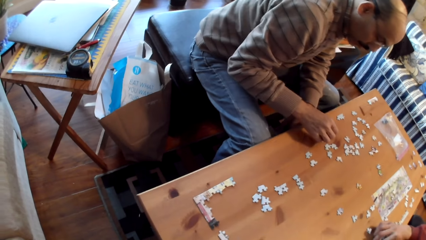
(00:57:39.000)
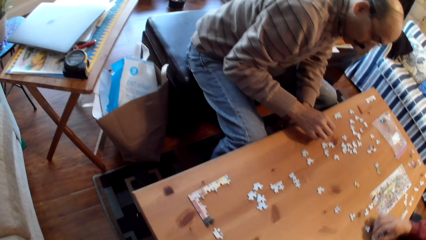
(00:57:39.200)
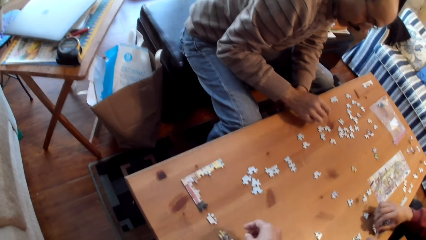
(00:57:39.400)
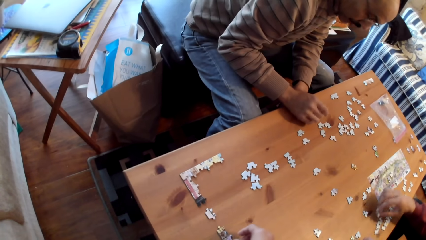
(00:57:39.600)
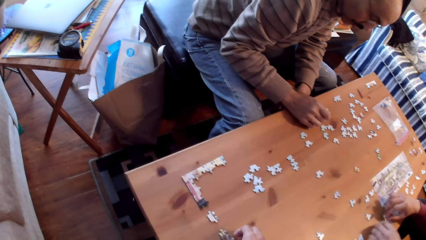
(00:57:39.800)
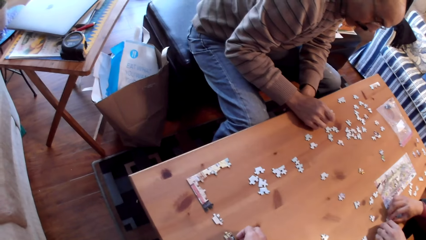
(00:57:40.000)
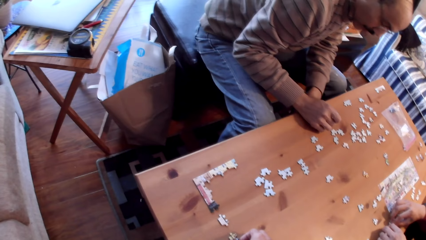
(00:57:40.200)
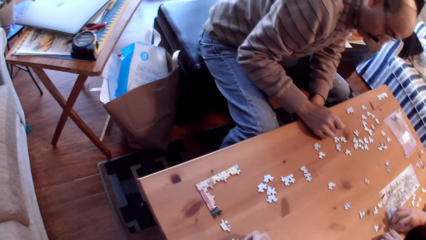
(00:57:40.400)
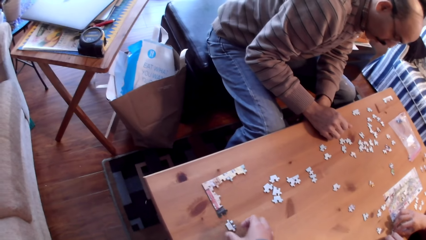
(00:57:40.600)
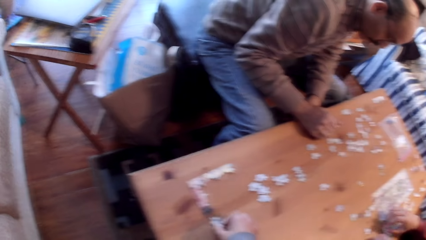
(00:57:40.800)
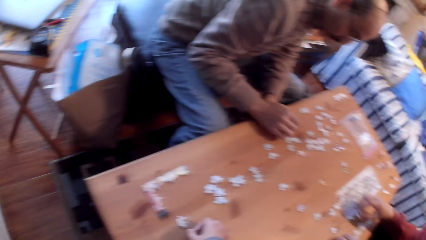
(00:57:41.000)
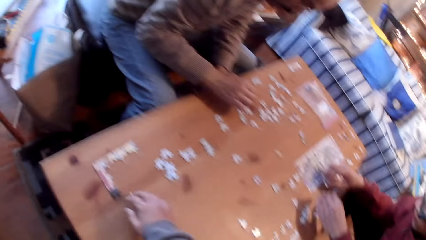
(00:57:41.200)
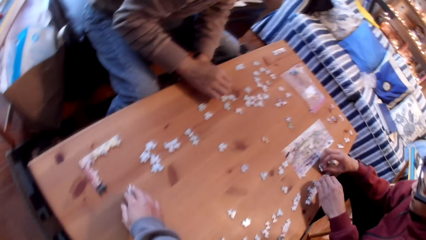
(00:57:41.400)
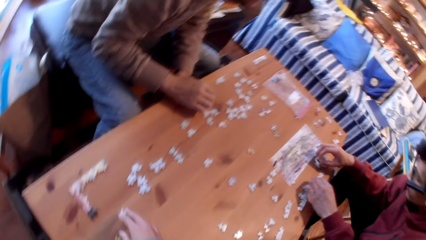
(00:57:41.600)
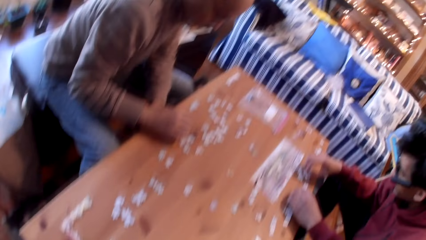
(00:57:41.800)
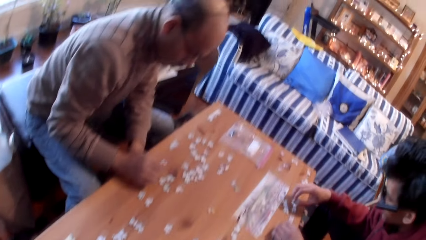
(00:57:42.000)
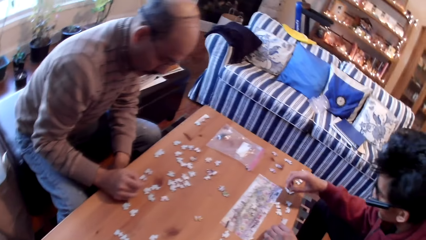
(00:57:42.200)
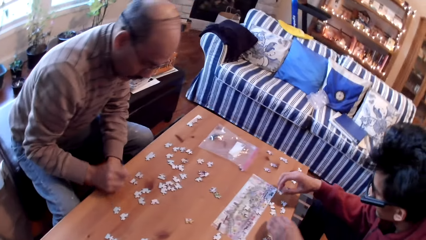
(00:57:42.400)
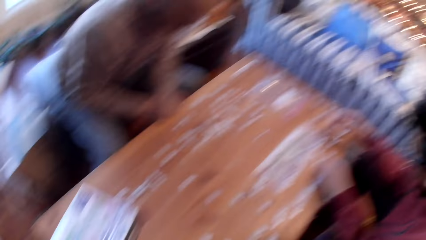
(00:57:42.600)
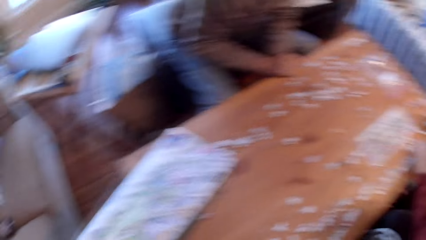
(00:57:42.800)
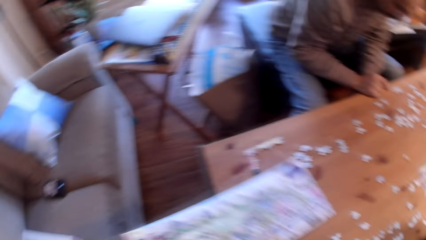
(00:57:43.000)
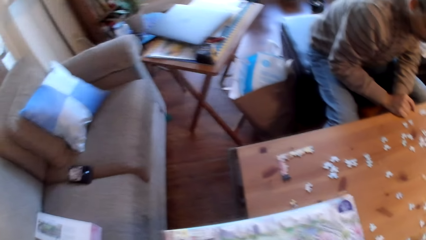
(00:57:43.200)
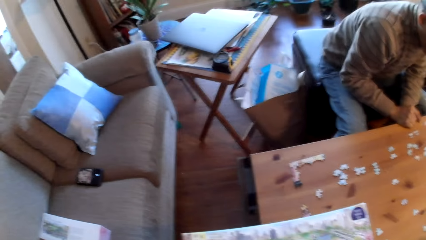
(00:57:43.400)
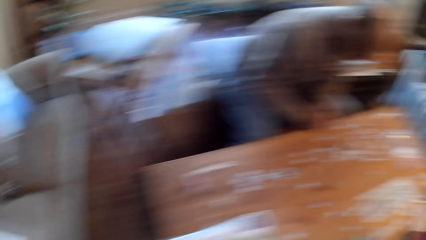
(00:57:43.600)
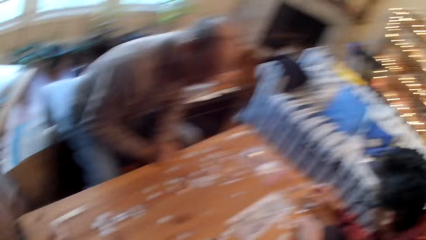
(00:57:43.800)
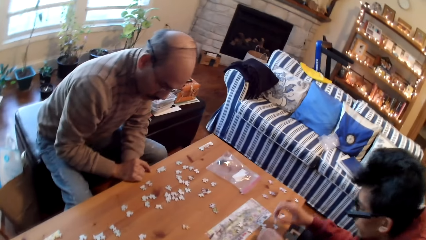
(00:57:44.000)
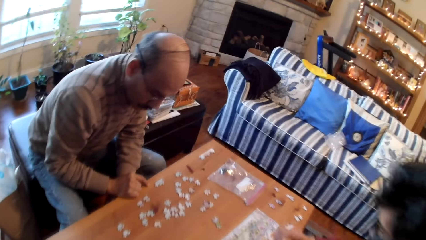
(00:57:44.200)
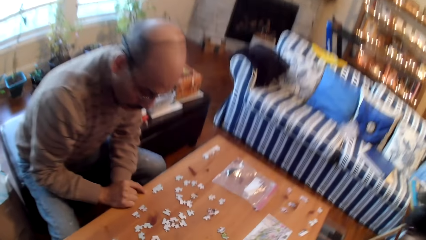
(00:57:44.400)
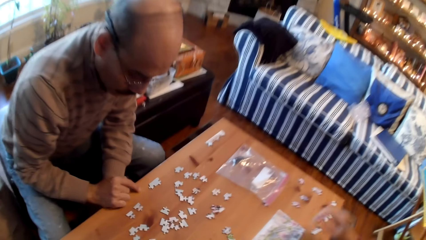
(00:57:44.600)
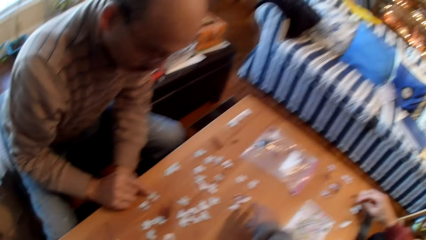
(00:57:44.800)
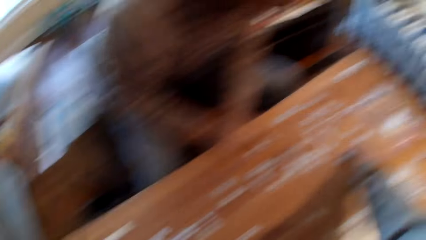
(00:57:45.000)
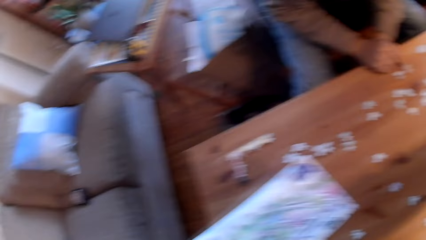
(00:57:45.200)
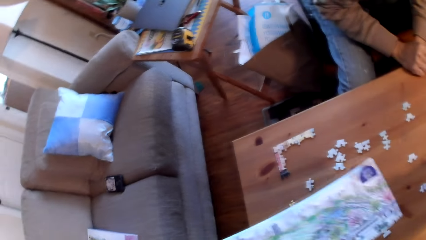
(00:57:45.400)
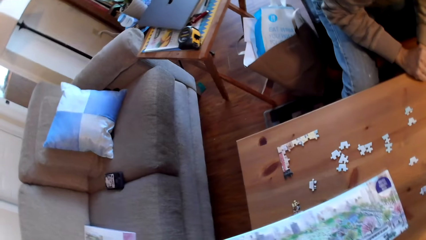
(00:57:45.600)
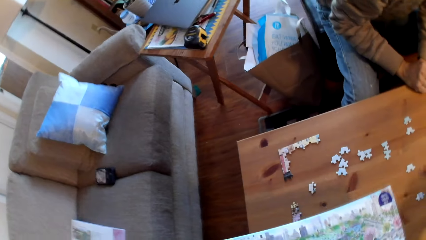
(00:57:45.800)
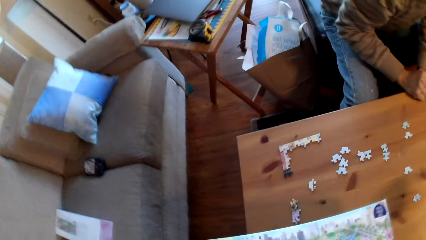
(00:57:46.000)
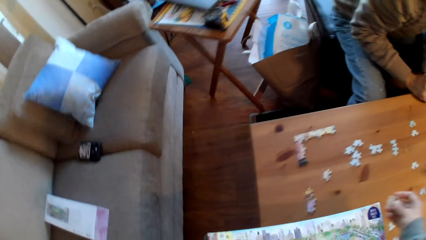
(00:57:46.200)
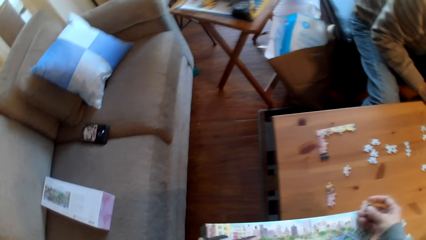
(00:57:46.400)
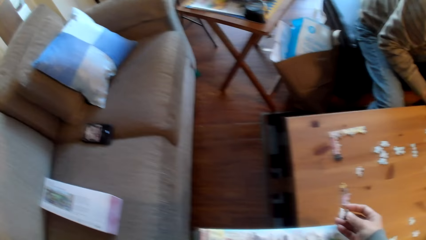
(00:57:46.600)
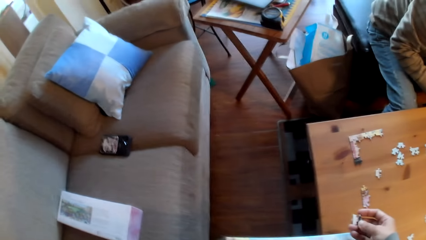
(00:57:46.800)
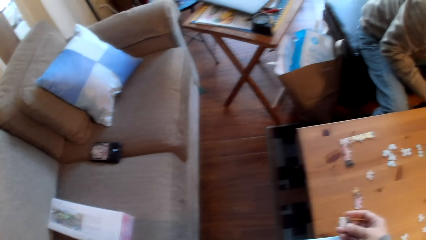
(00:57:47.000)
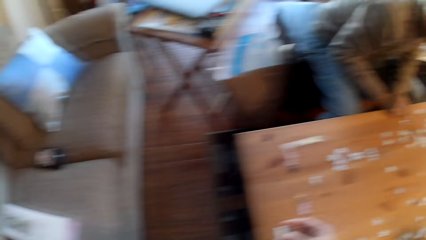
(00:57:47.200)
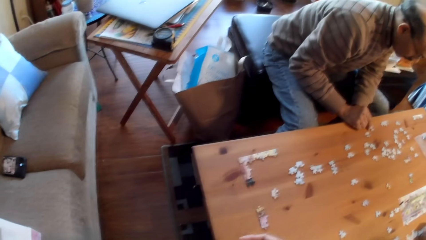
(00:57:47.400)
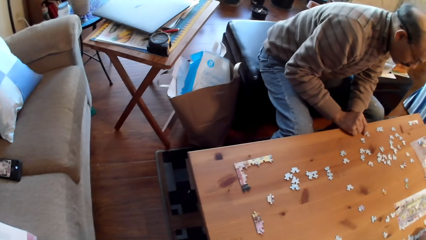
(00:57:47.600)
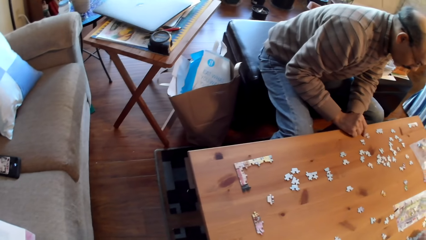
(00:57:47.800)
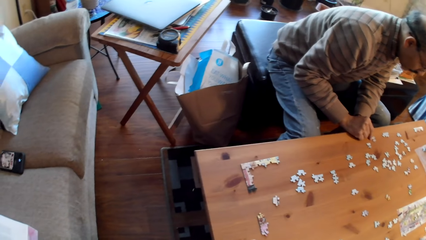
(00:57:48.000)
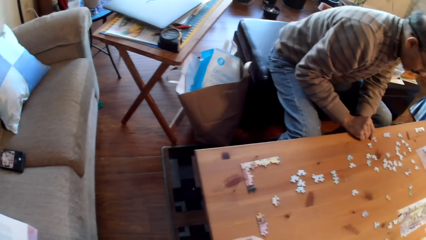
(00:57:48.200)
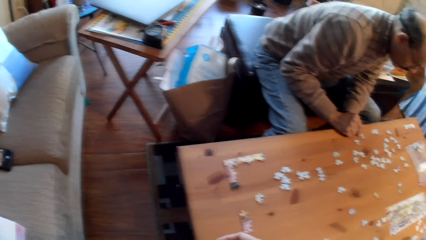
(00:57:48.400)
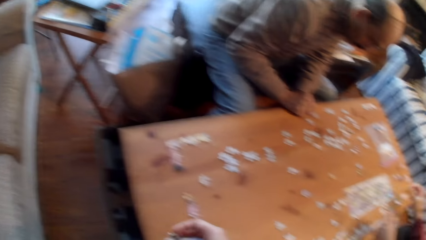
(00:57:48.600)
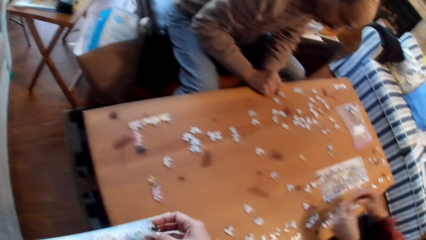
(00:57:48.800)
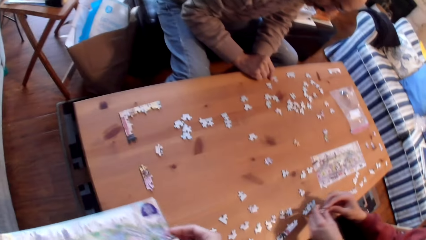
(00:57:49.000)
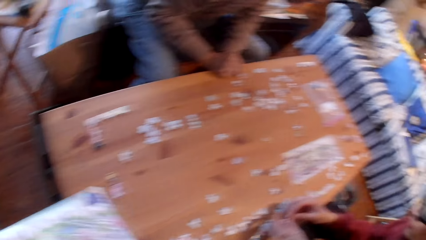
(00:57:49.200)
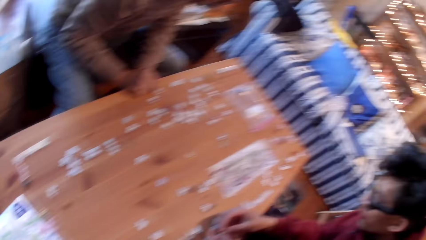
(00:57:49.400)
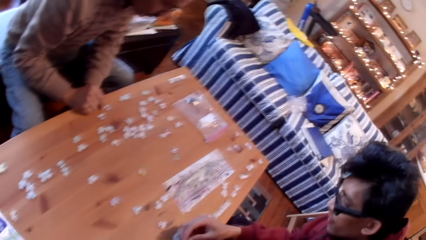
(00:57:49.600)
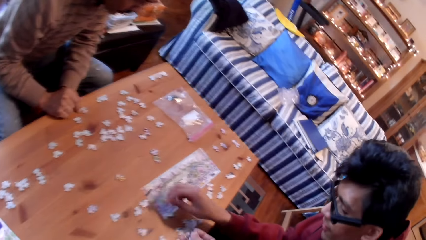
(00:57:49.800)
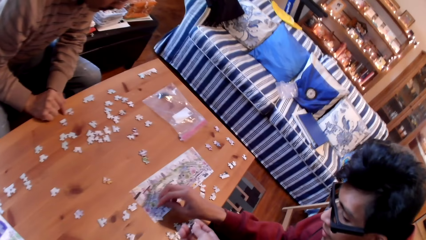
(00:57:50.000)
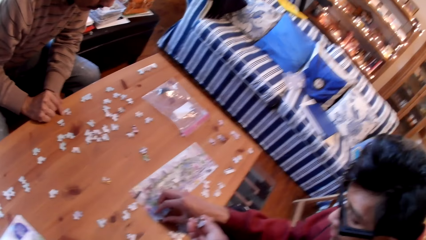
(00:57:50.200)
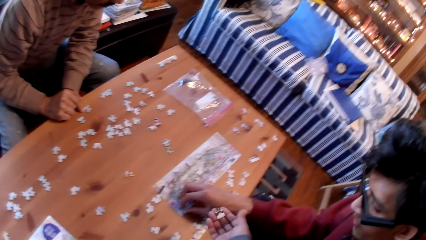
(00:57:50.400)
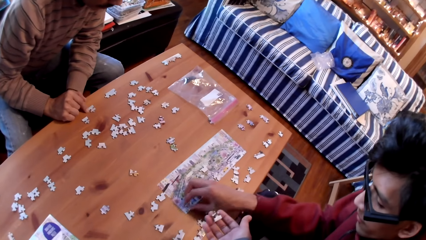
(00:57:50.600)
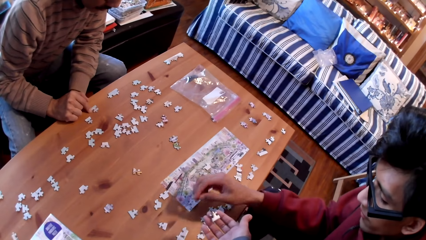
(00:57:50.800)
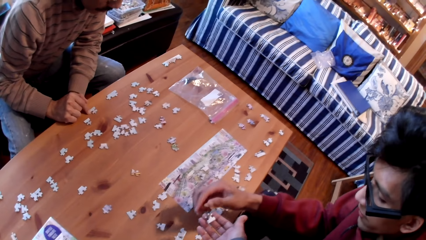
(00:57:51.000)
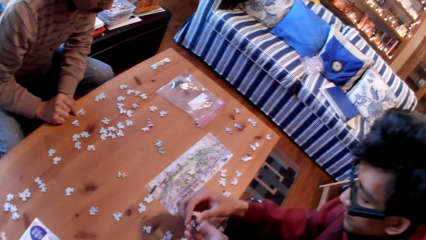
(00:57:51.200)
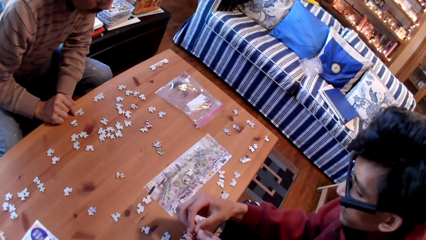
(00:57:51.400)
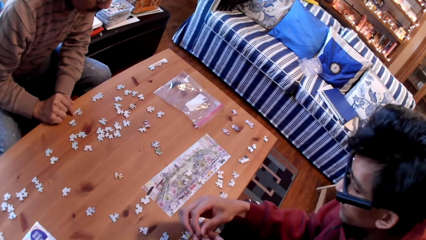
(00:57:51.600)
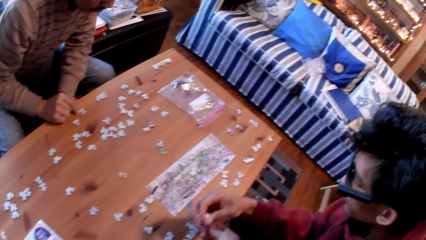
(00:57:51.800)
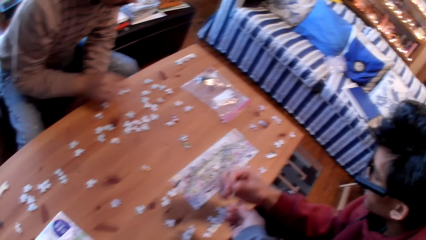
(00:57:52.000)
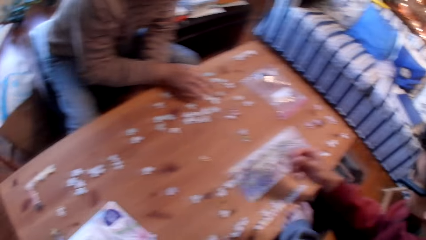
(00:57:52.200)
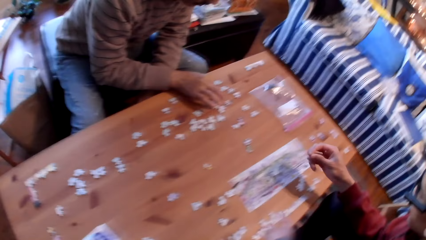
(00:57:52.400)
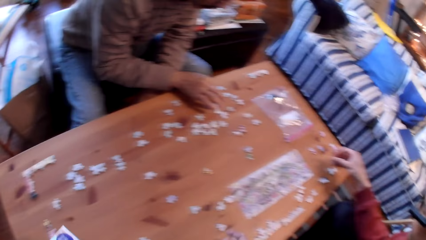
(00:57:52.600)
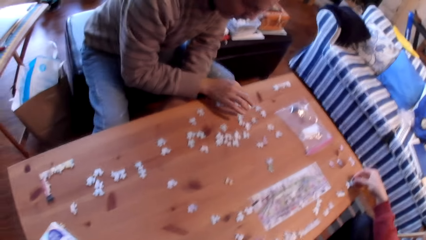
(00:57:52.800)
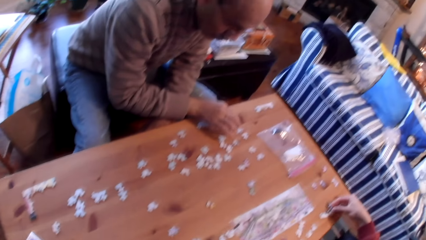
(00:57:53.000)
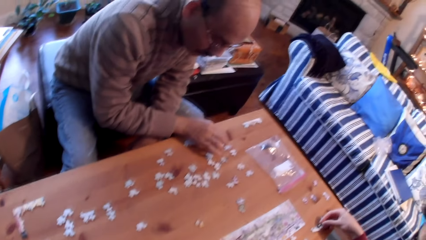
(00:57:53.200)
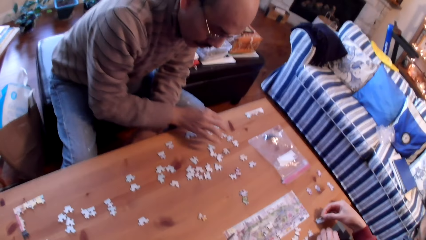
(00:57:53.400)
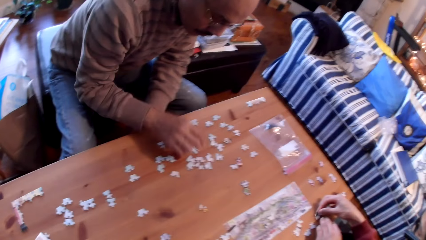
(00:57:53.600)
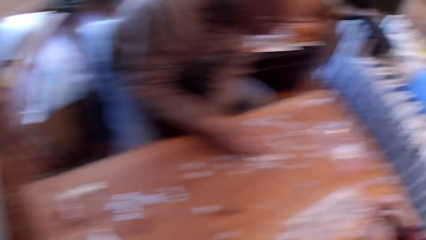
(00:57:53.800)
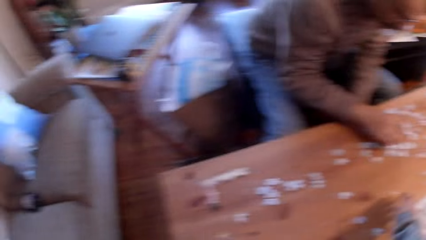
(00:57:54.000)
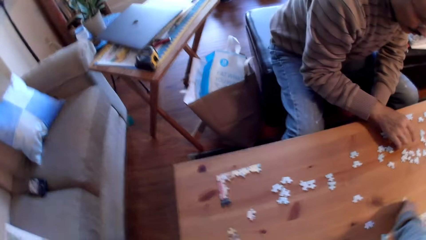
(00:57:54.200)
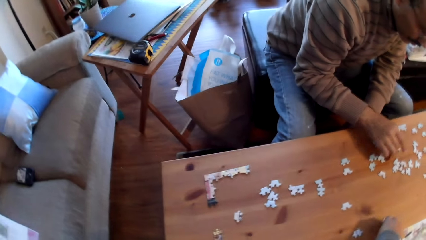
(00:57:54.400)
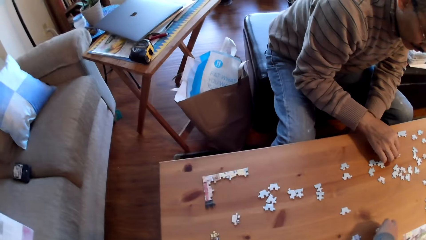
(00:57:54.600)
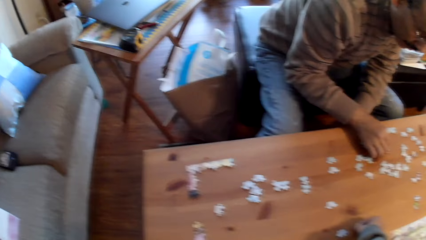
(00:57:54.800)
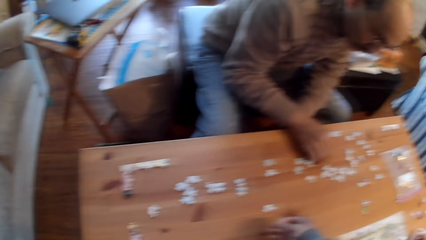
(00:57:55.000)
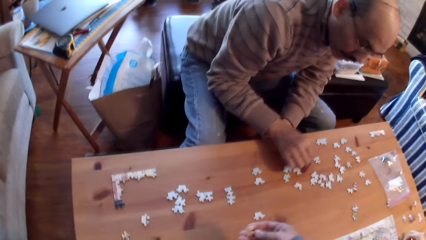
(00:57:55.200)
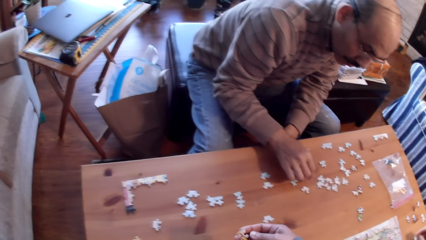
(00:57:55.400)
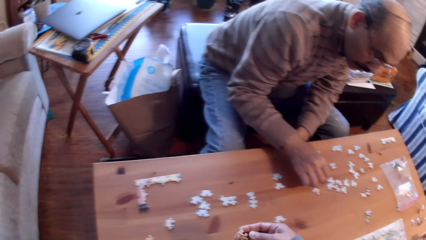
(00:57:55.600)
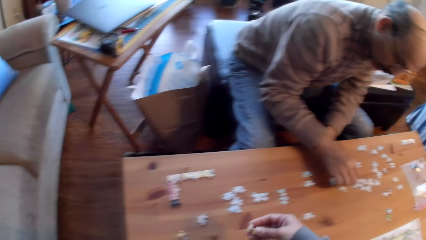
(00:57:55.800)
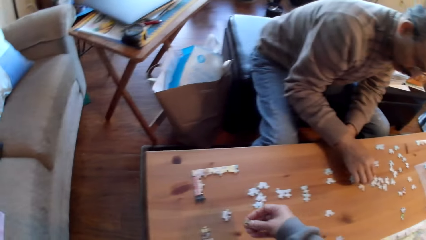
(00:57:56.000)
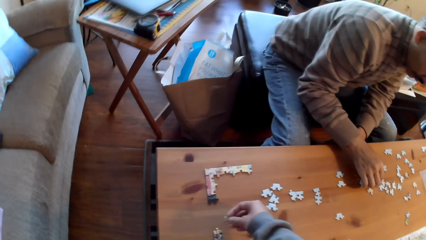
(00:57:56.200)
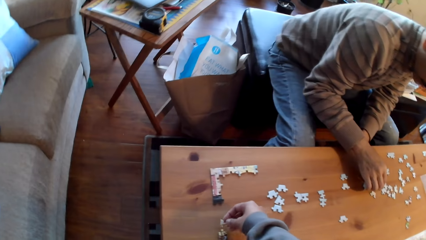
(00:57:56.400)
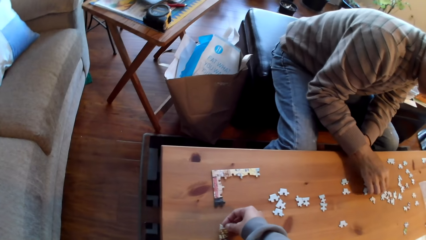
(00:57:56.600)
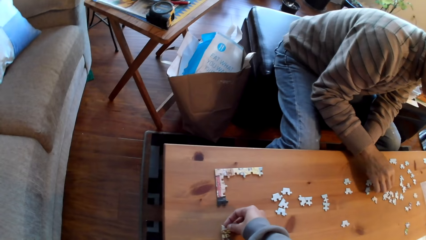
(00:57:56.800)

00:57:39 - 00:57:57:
The camera wearer picks up a puzzle card from the table. A man picks up a puzzle card from the camera wearer. The camera wearer picks up a puzzle card from the table.
